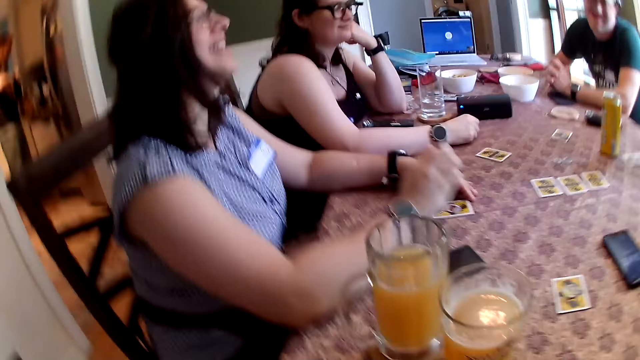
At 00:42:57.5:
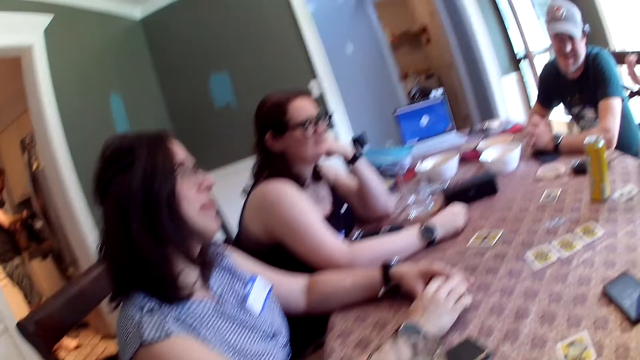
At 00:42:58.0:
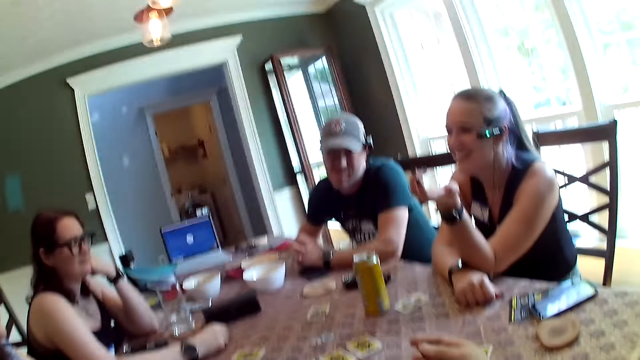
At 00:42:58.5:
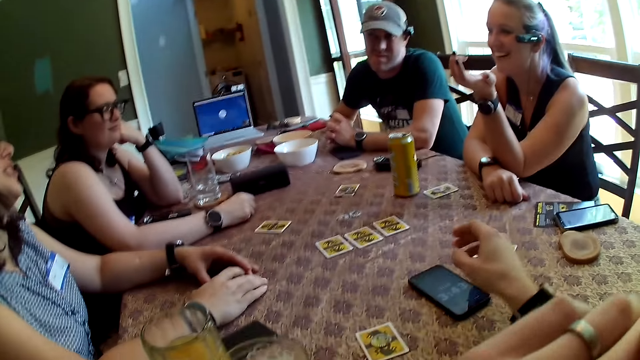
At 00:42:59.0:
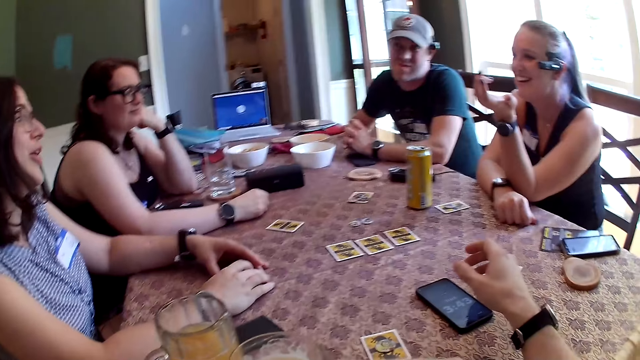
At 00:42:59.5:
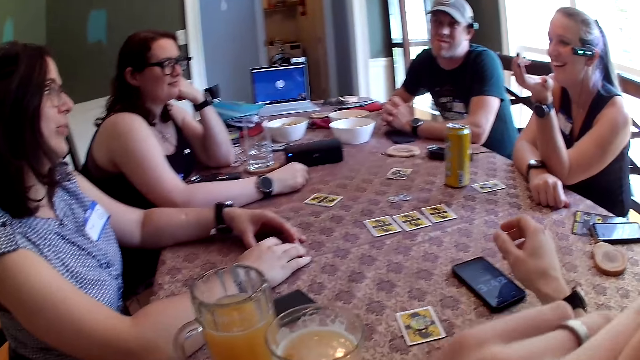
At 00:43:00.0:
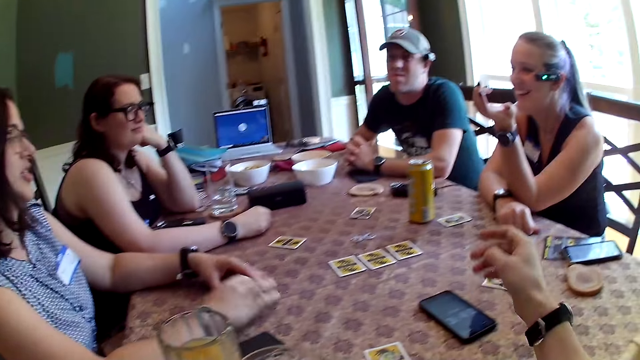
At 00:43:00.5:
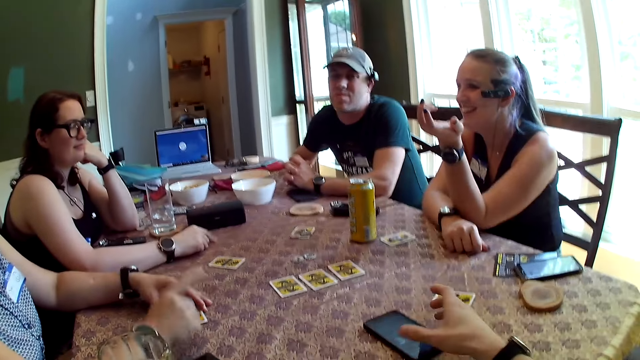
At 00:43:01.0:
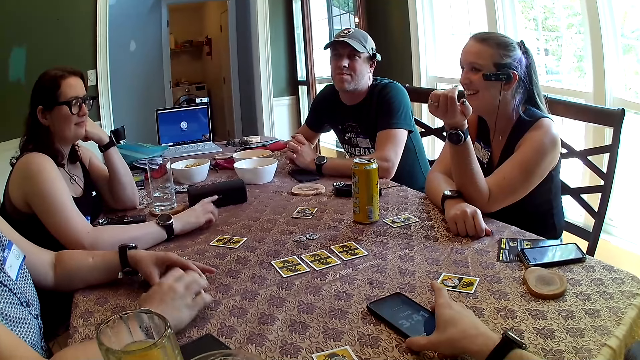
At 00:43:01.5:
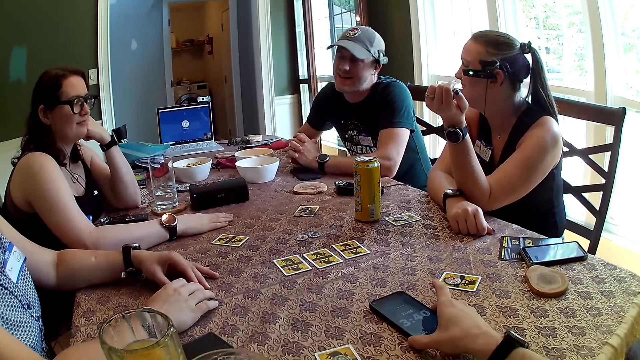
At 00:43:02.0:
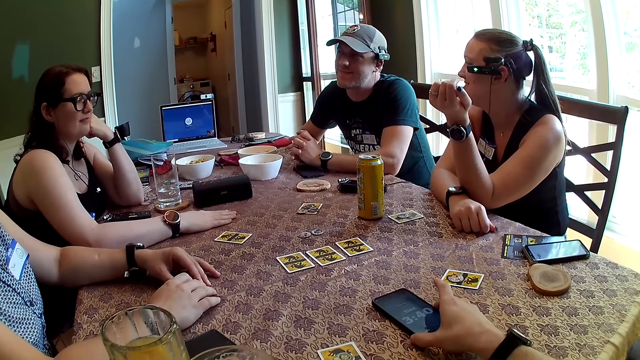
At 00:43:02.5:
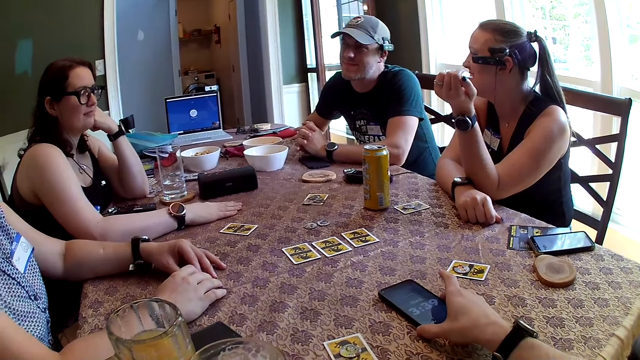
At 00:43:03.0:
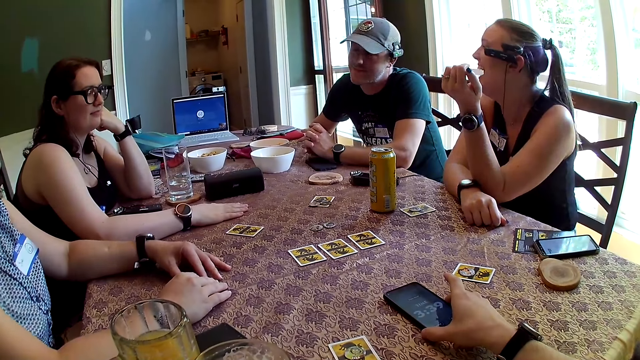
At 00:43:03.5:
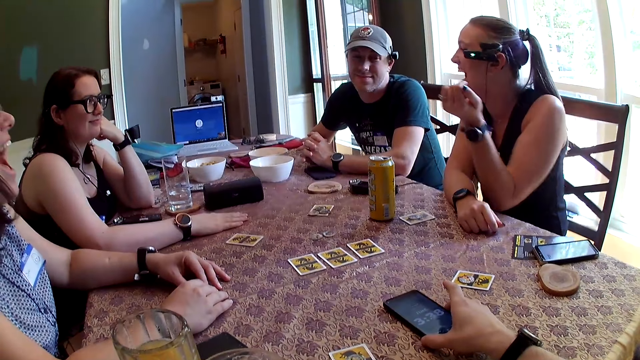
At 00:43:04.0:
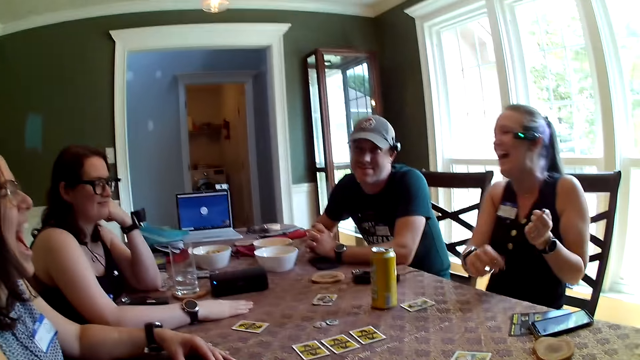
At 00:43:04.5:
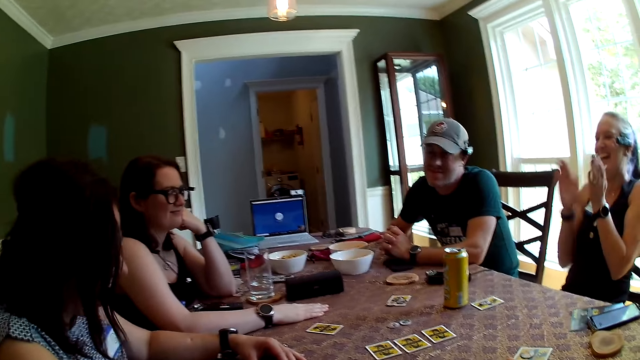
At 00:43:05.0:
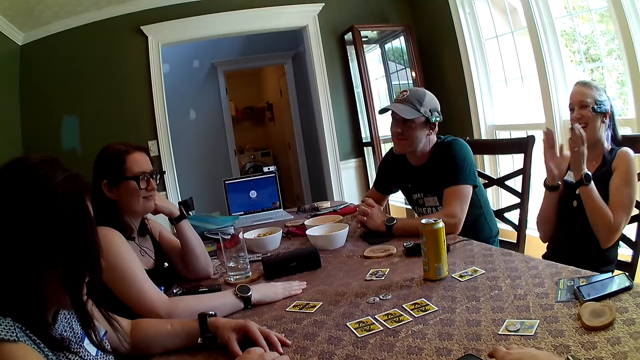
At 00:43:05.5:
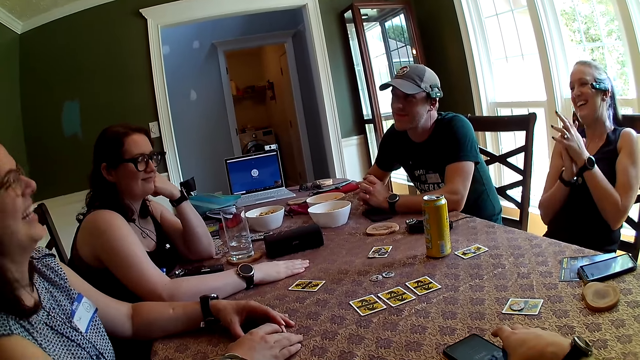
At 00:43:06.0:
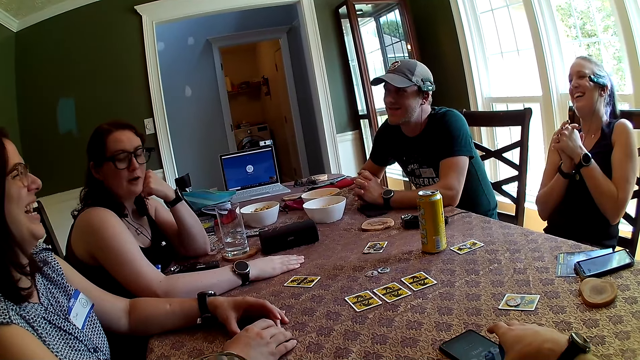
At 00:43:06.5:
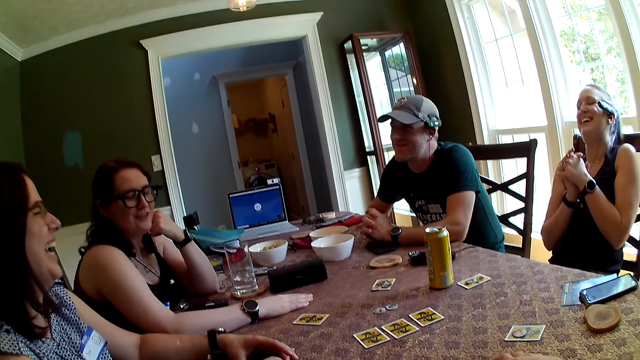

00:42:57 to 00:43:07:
The woman places her right hand on the table, points to another woman with her right hand, and places her right hand on the table. The camera wearer holds the phone on the table. The other woman claps her hands.

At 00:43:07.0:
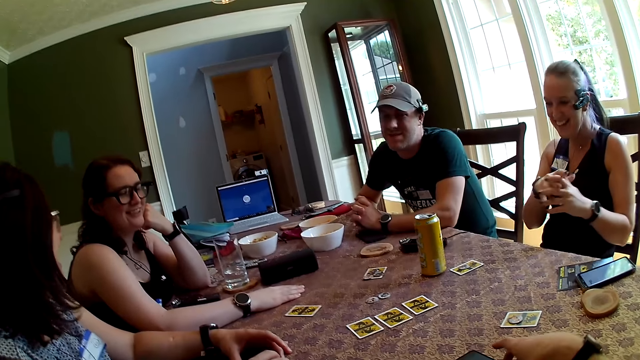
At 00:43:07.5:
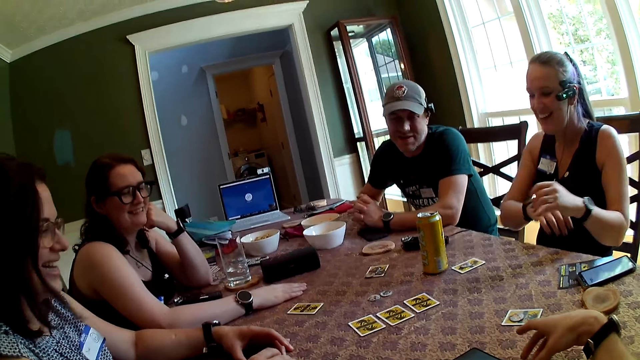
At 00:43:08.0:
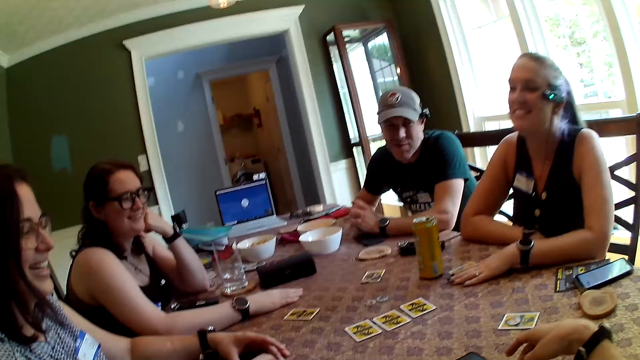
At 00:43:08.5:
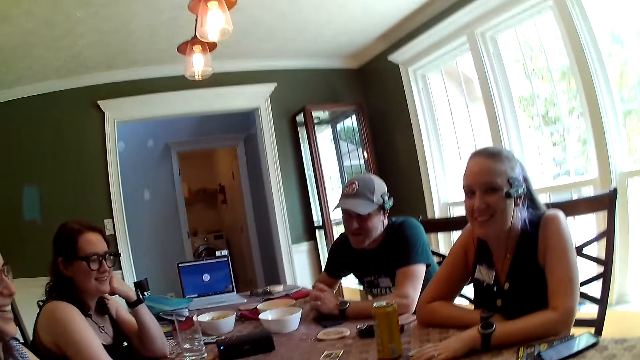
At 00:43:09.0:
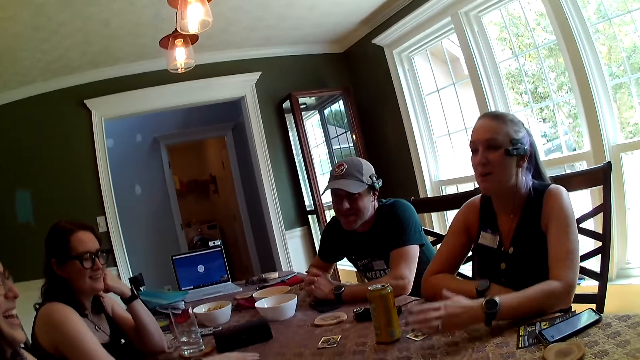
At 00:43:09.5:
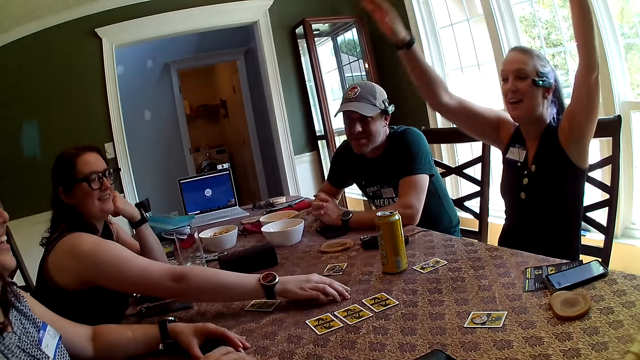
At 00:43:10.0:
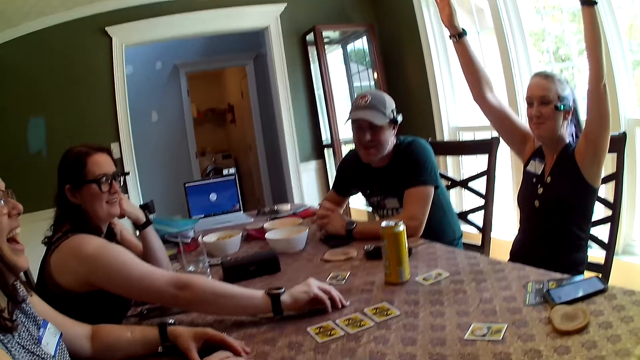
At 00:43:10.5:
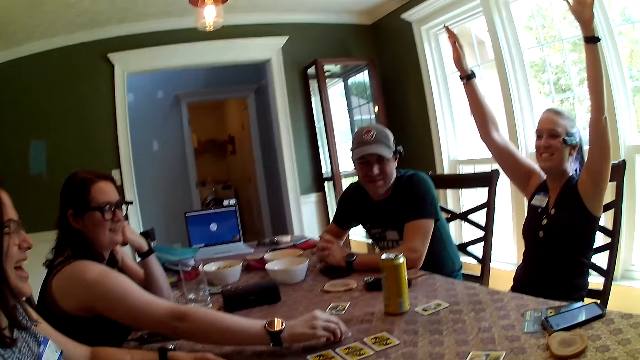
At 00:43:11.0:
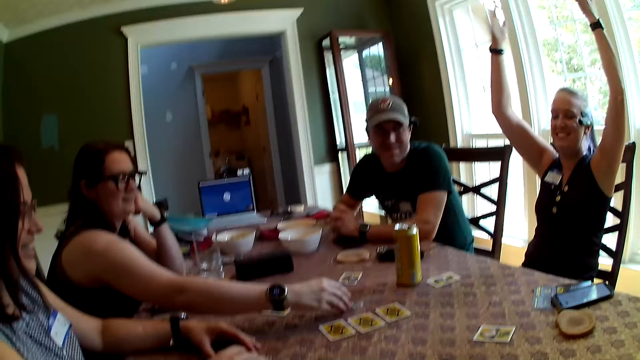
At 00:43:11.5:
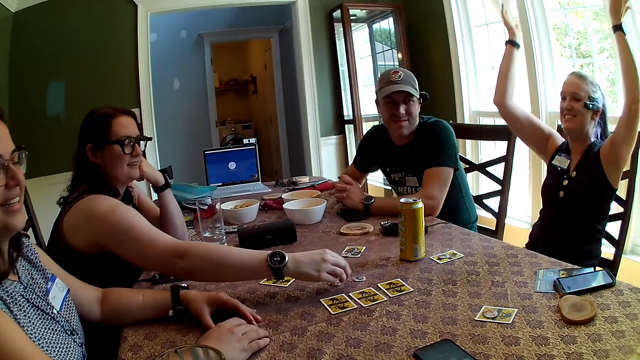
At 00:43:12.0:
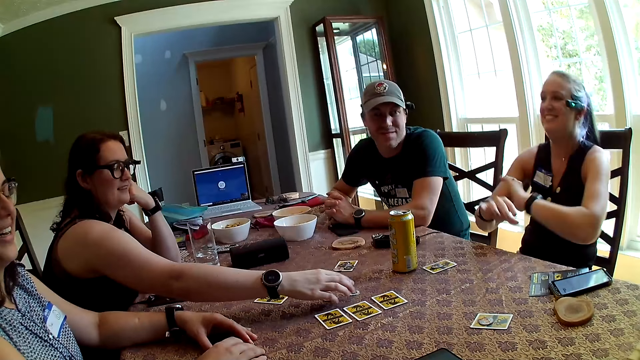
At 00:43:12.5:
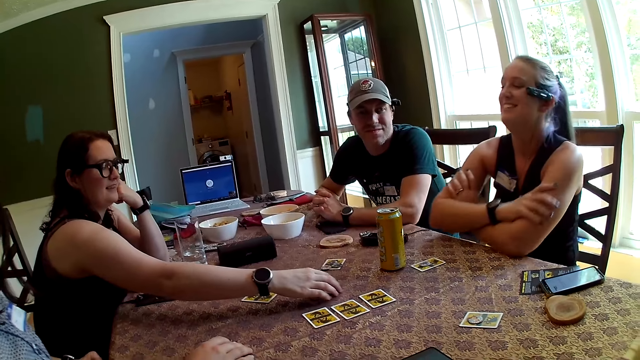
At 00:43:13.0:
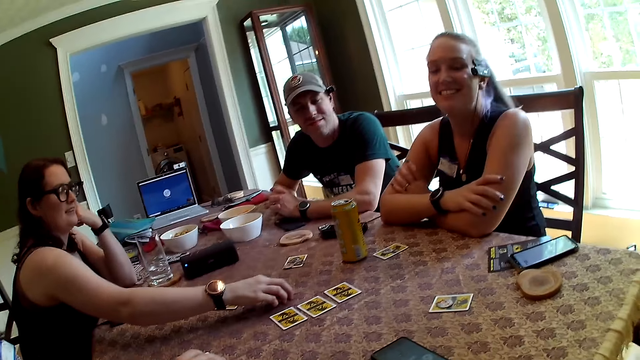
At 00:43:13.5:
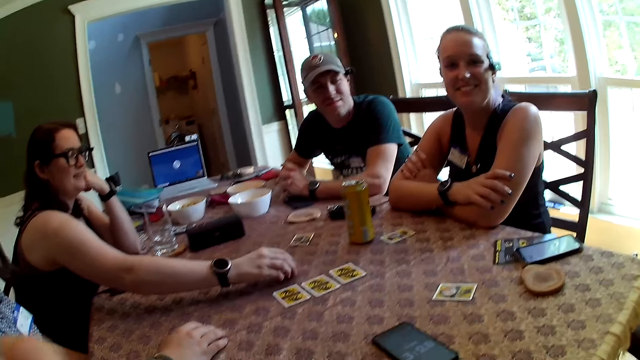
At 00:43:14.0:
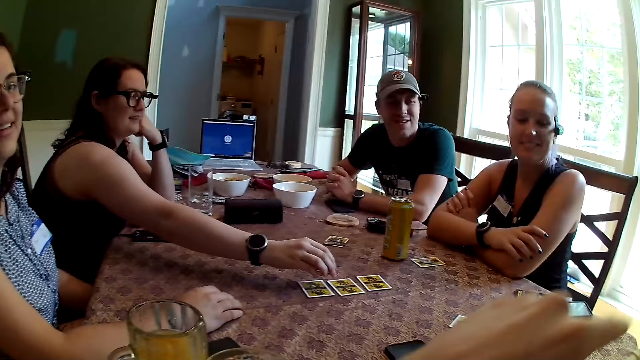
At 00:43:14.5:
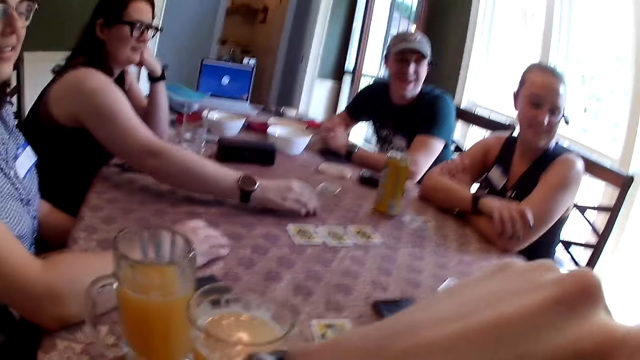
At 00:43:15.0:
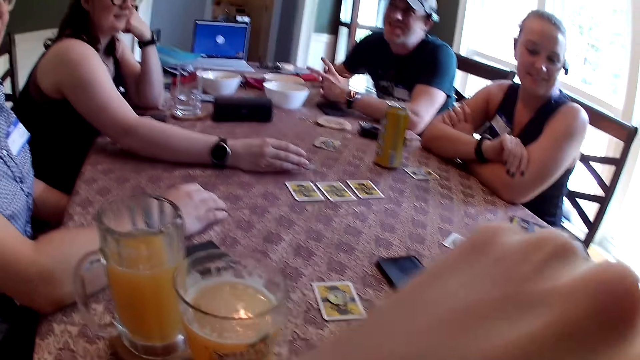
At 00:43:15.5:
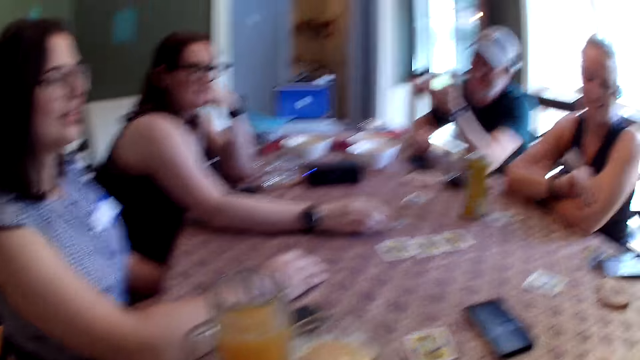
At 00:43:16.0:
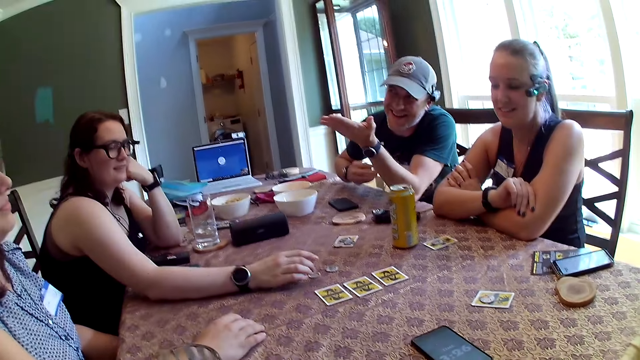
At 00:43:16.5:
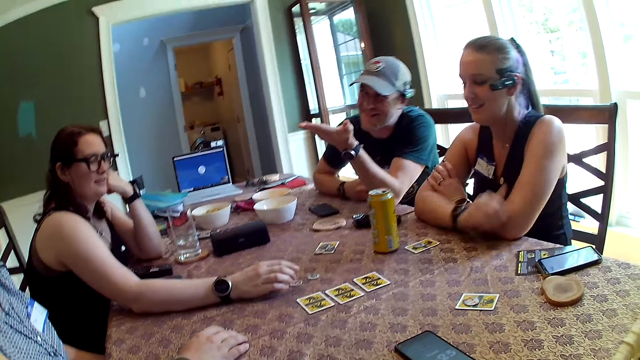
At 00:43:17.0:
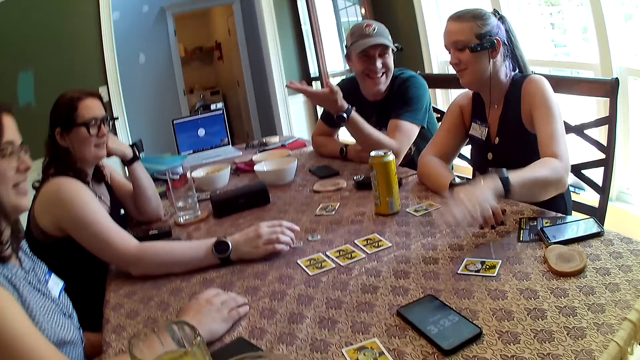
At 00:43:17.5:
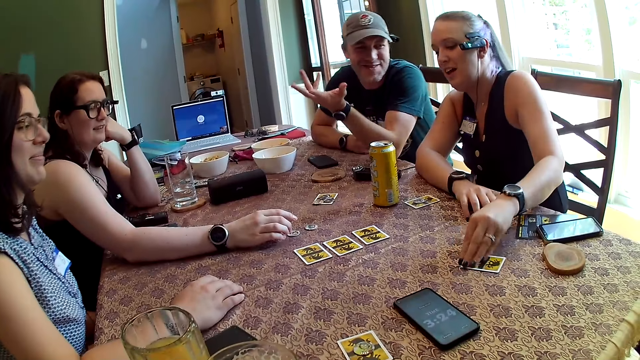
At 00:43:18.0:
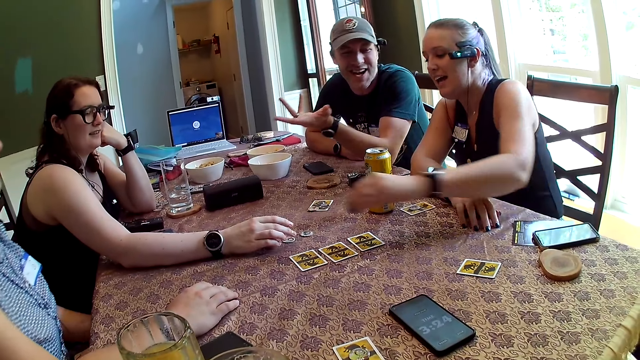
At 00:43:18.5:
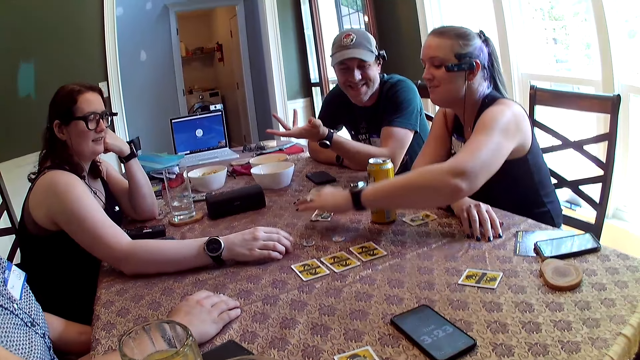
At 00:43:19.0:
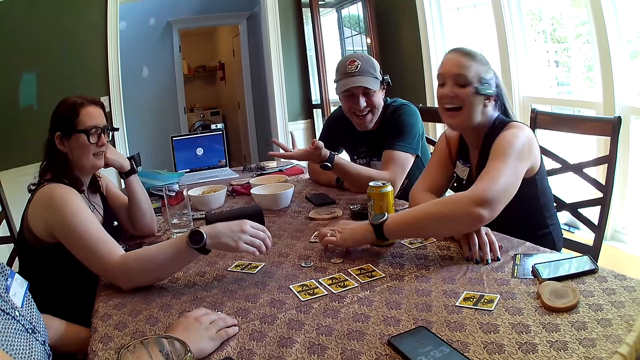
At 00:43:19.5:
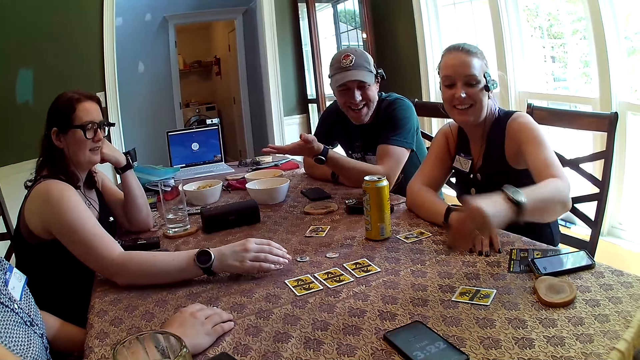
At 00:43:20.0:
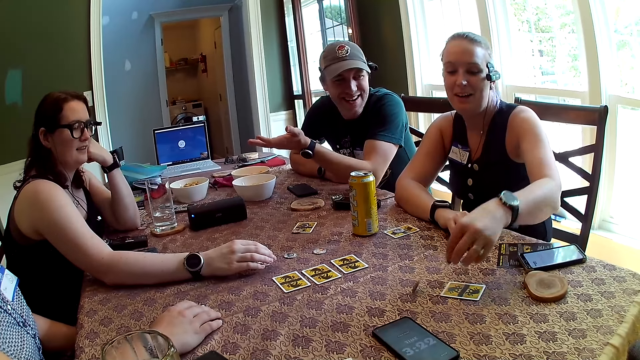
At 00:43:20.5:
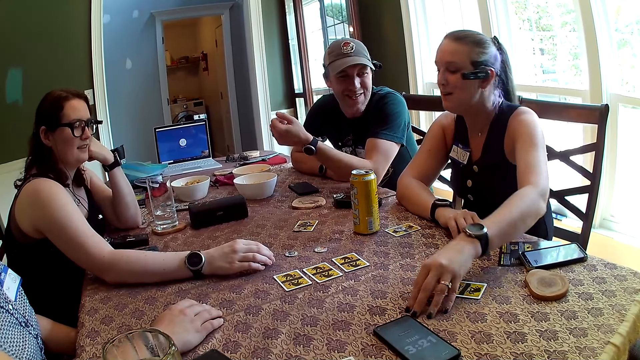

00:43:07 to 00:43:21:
The woman places her hands on the table, kneels on the table, and lifts her hands up. Another woman spreads poker chips on the table with her right hand. A lady plays a card game. A man points to something. The first woman picks up a poker chip from the table with her right hand, plays a card game, drops the poker chip on the table with her left hand, picks up the poker chip from the table with her left hand, and drops the poker chip on the table with her left hand.
